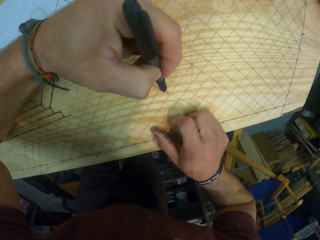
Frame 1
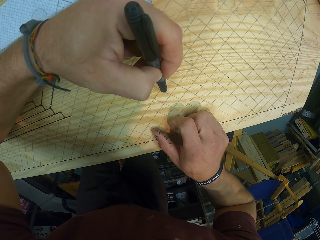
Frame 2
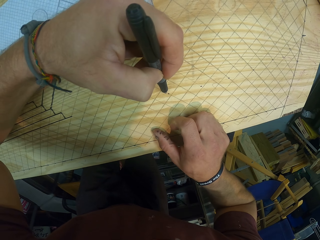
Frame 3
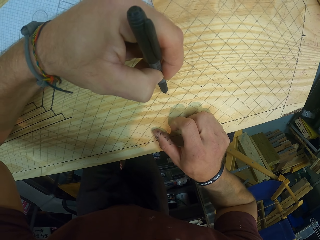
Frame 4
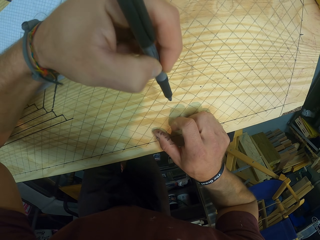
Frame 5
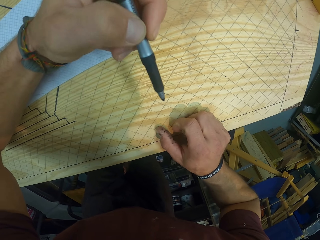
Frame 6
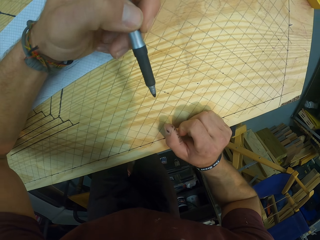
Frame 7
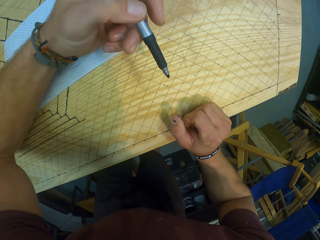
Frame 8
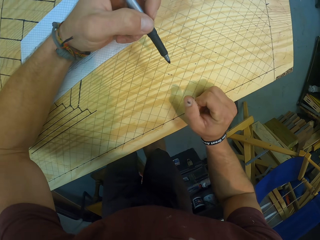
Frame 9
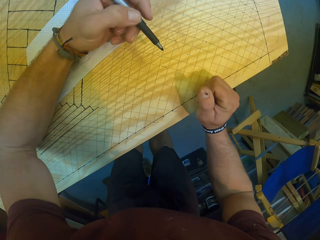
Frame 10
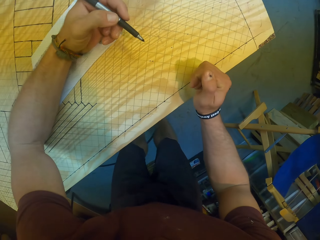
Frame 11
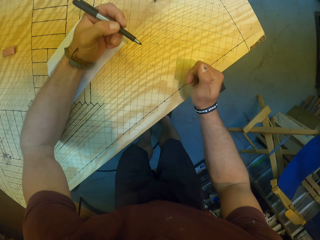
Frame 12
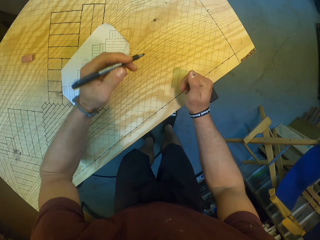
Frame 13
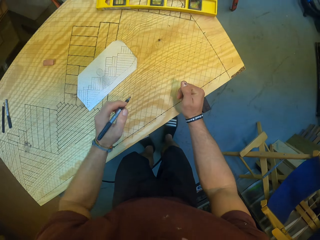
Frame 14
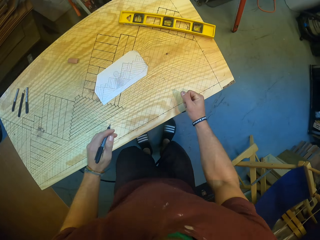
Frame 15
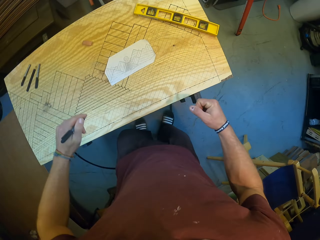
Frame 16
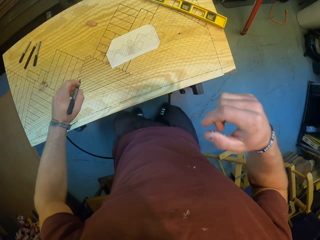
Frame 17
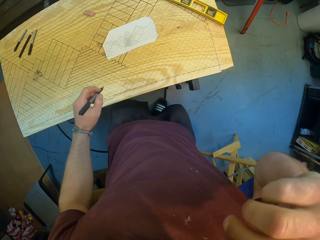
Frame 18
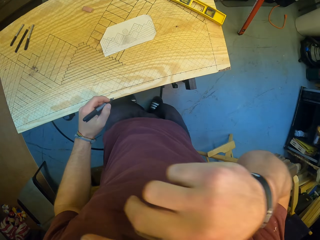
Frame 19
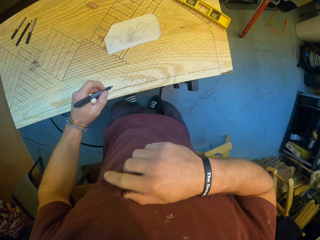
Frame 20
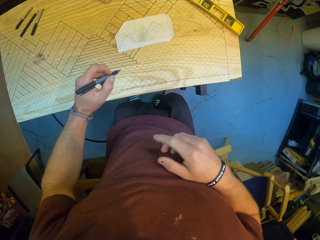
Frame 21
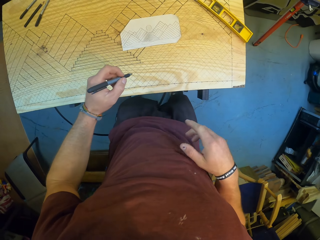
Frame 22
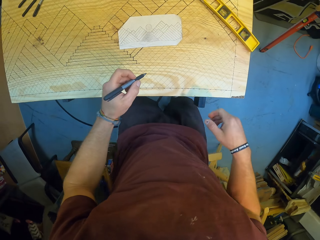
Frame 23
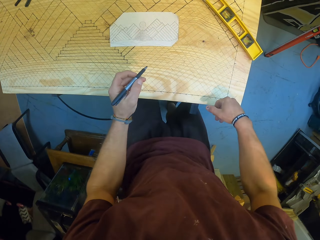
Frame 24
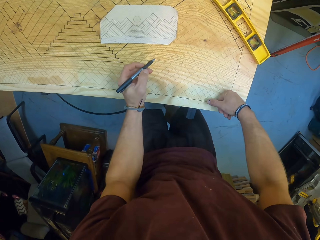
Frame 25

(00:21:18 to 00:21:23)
The camera wearer makes a mark on the drafting board with the pen in his left hand. He scratches his face with his right hand. He raises his hand.
